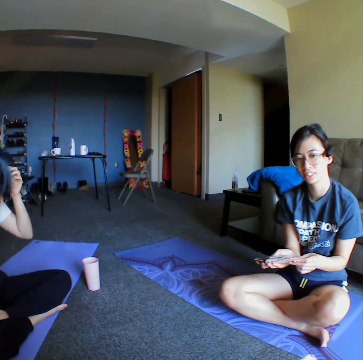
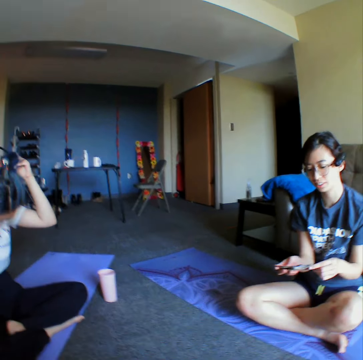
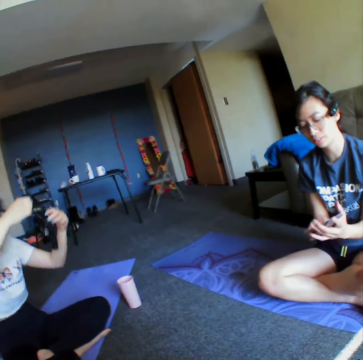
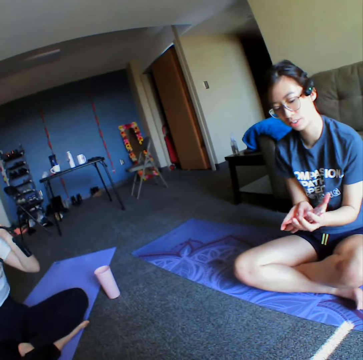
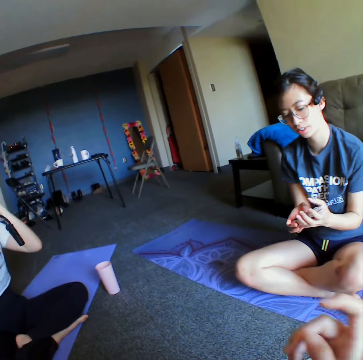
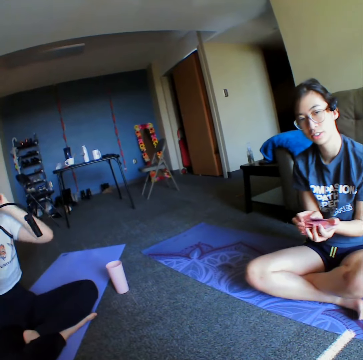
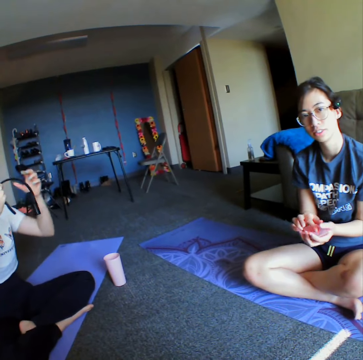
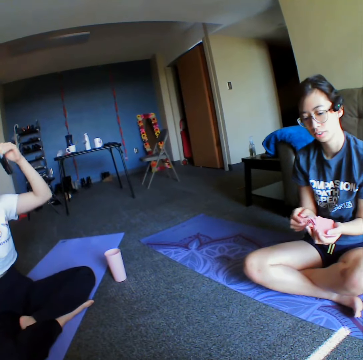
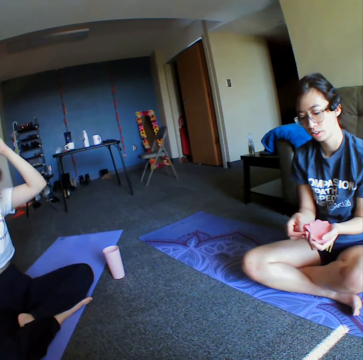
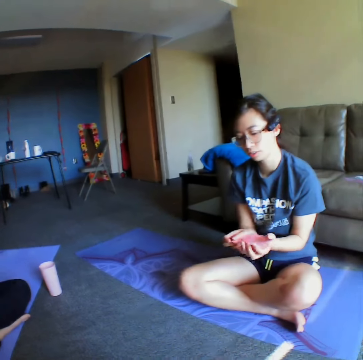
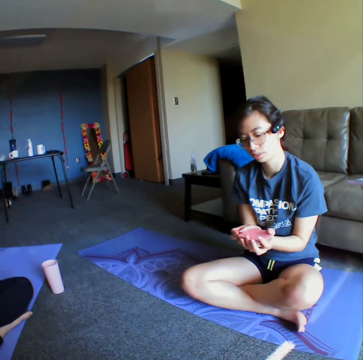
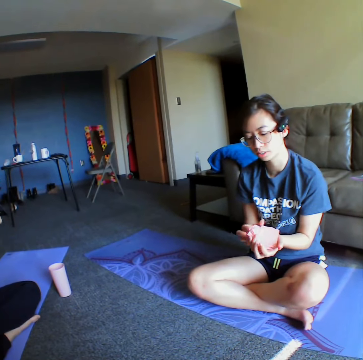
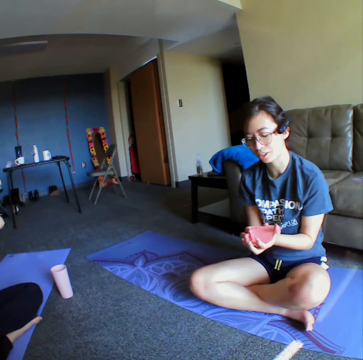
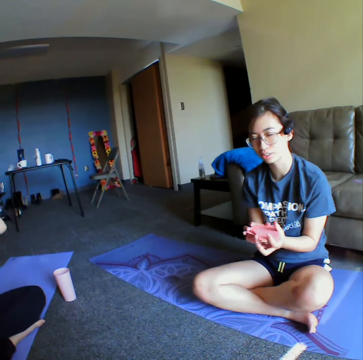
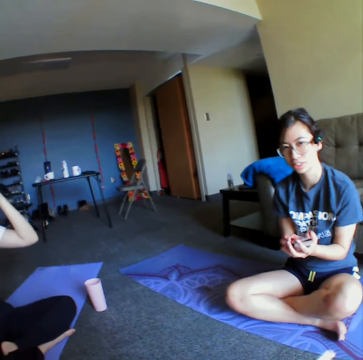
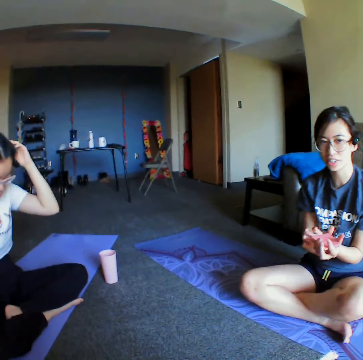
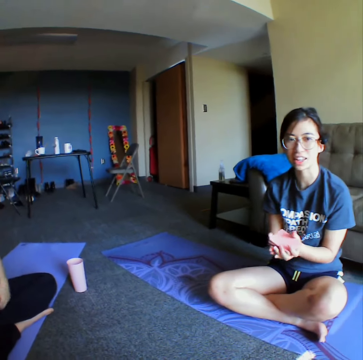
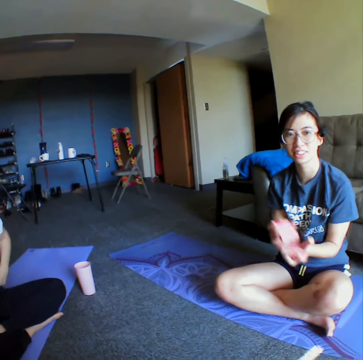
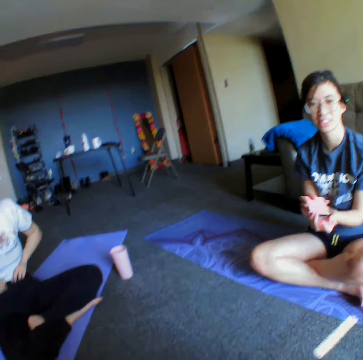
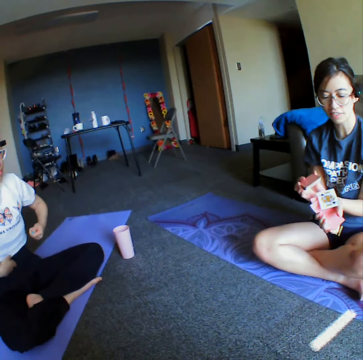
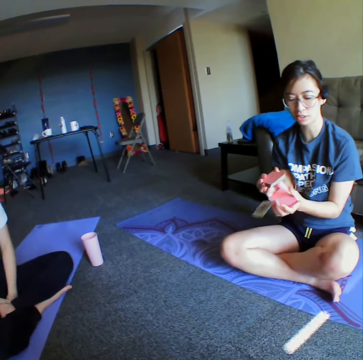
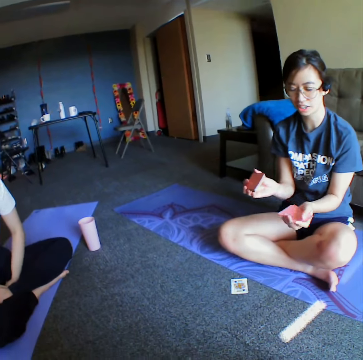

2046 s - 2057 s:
A woman adjusts a camera. Another woman shuffles cards.

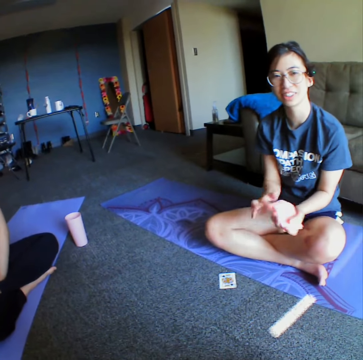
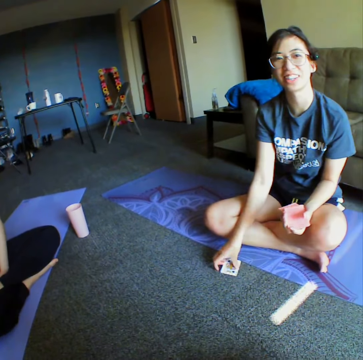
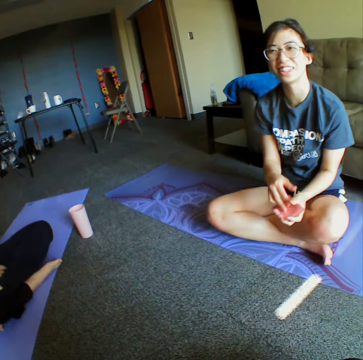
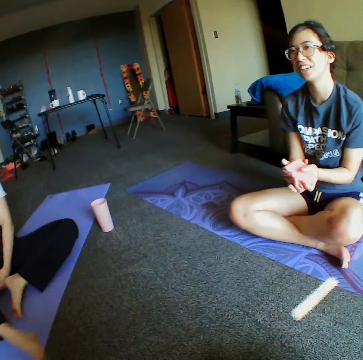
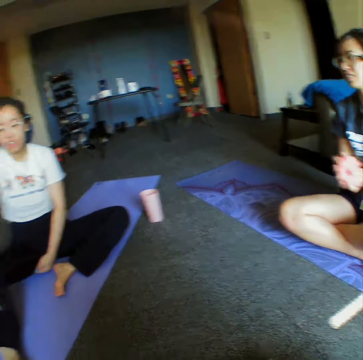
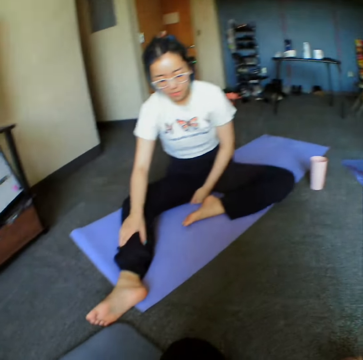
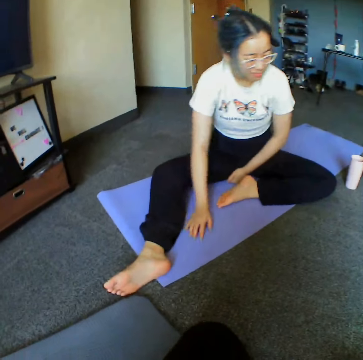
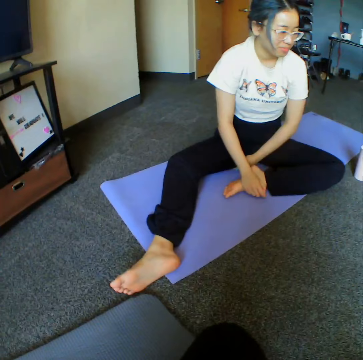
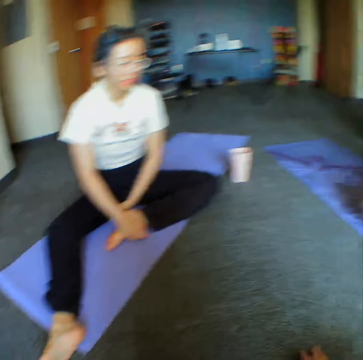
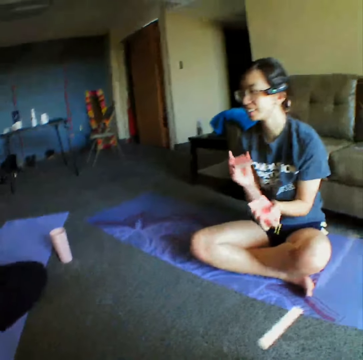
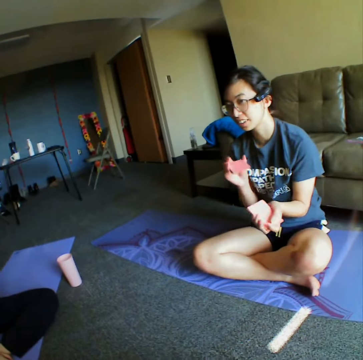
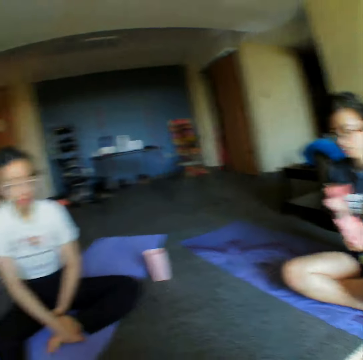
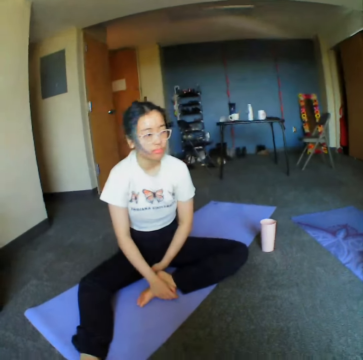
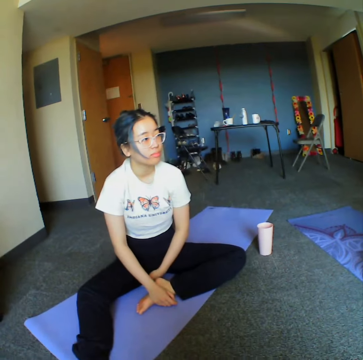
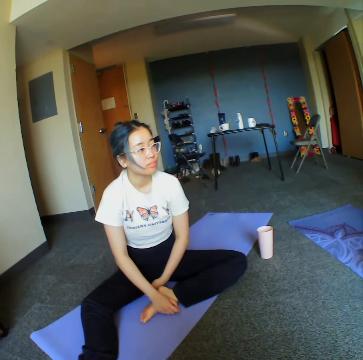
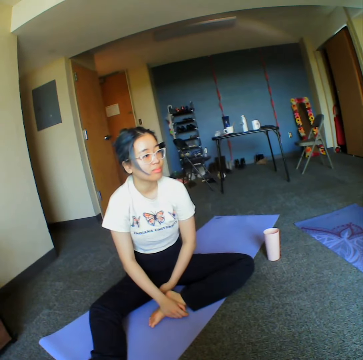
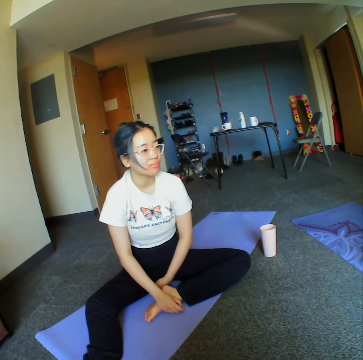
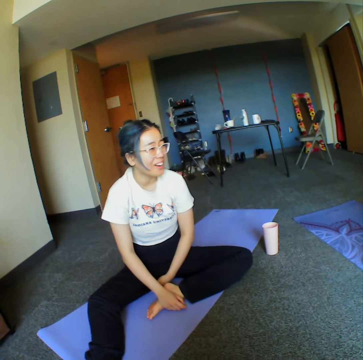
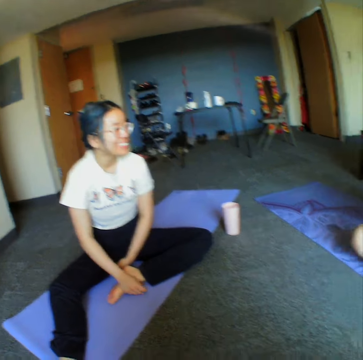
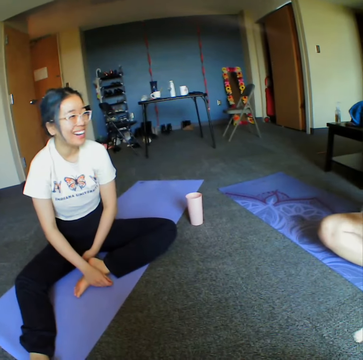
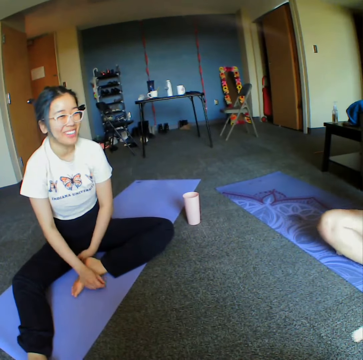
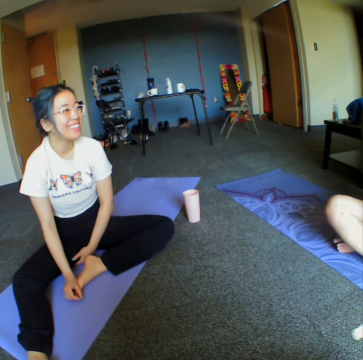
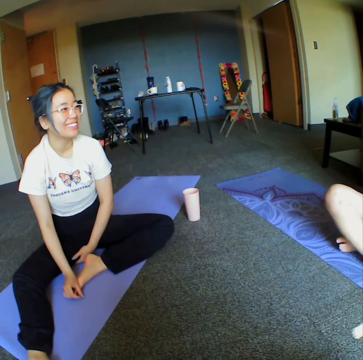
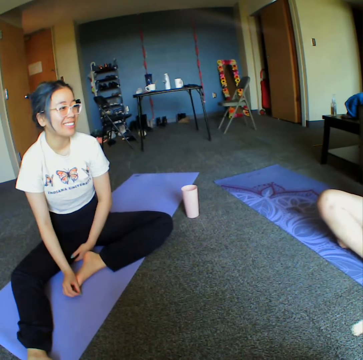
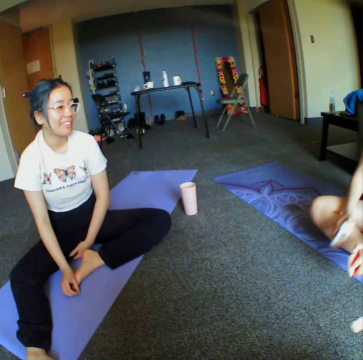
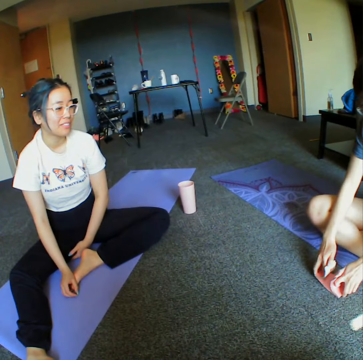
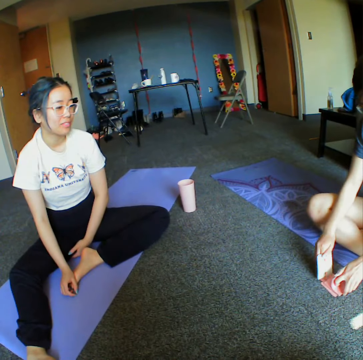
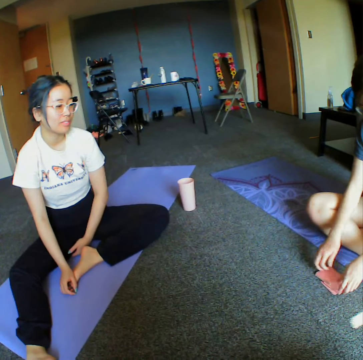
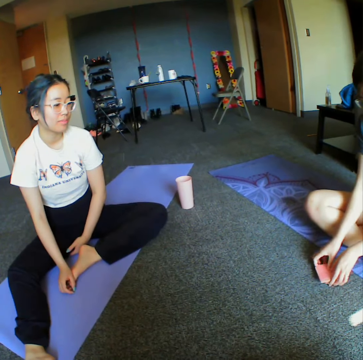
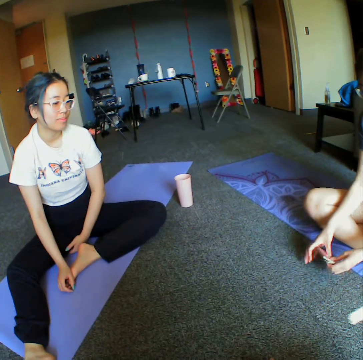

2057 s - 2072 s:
A woman picks up a card from the floor. The camera wearer looks around the room. The woman shuffles cards.

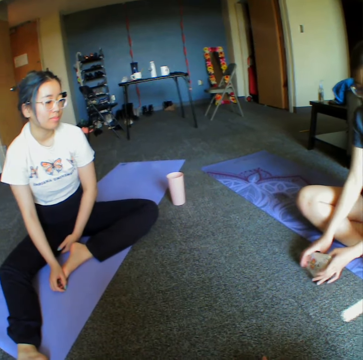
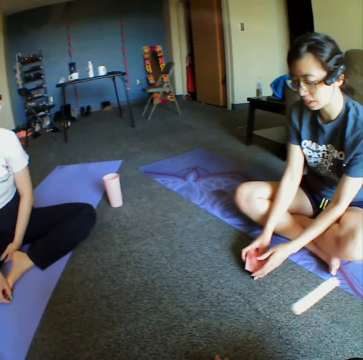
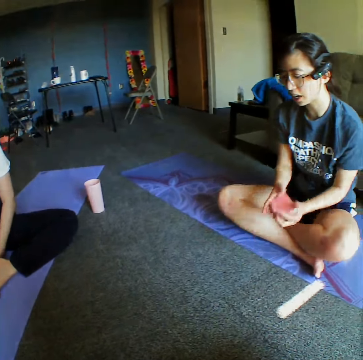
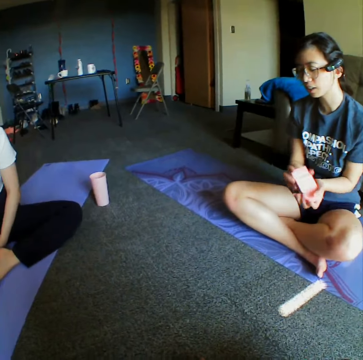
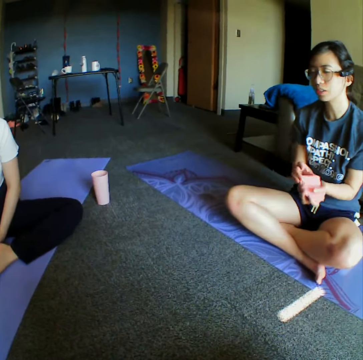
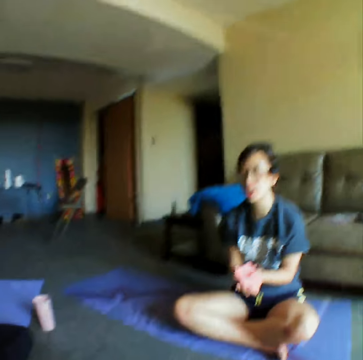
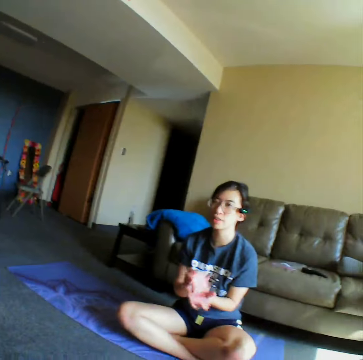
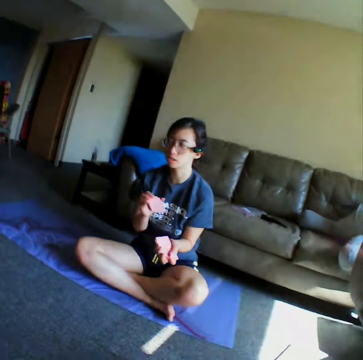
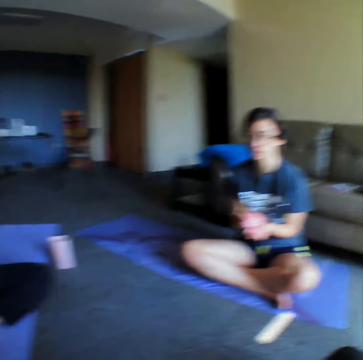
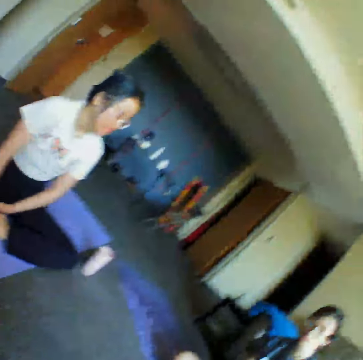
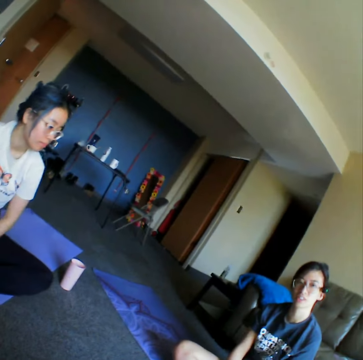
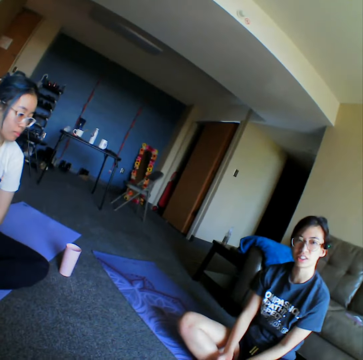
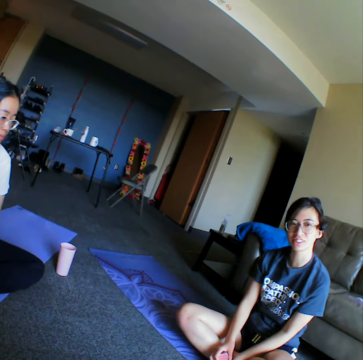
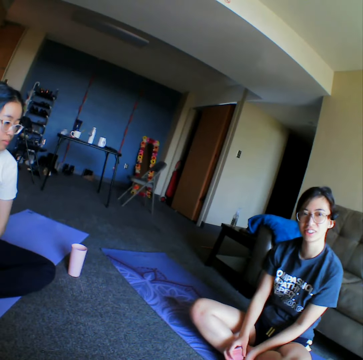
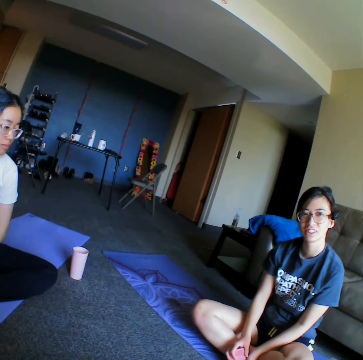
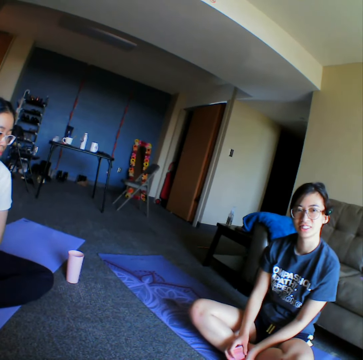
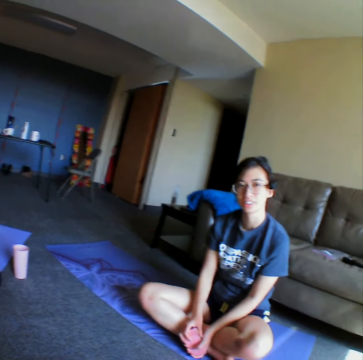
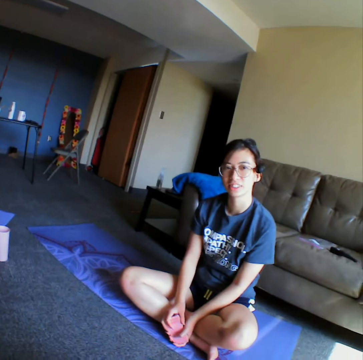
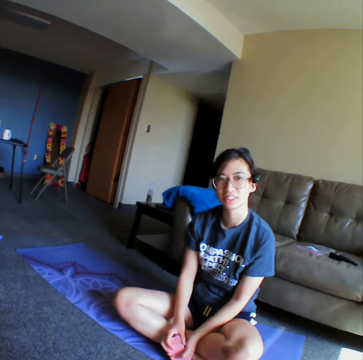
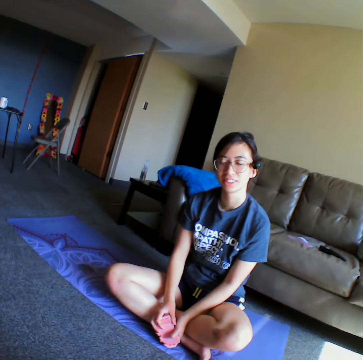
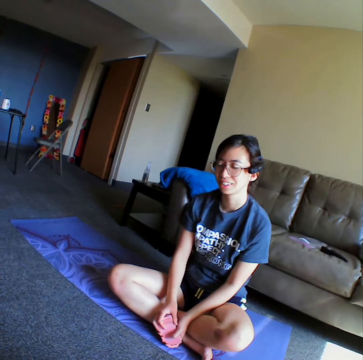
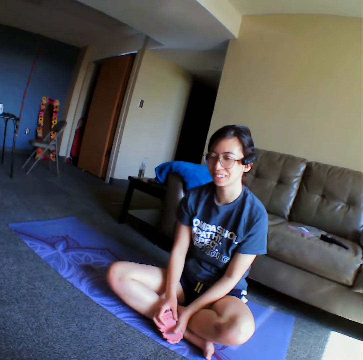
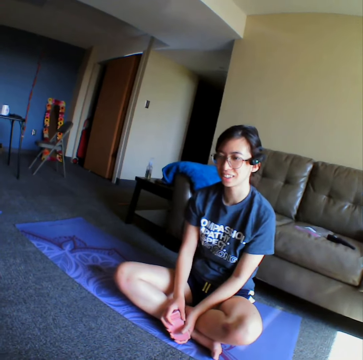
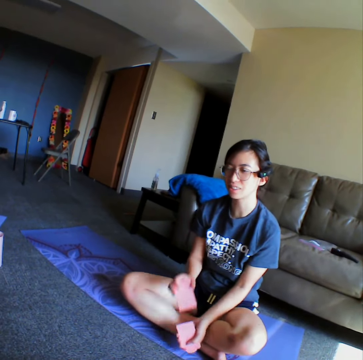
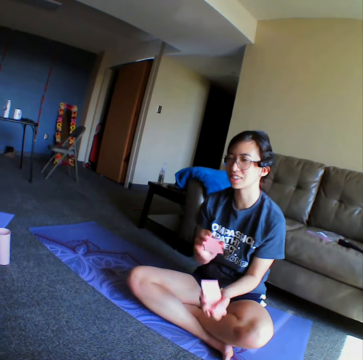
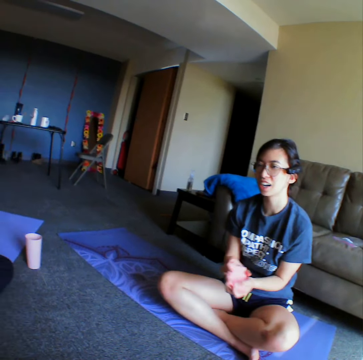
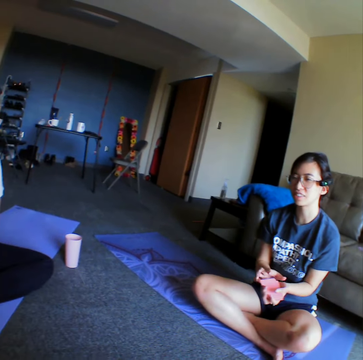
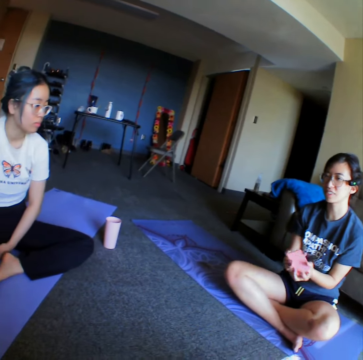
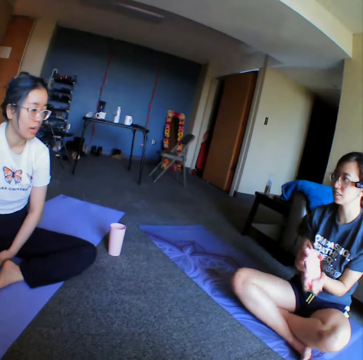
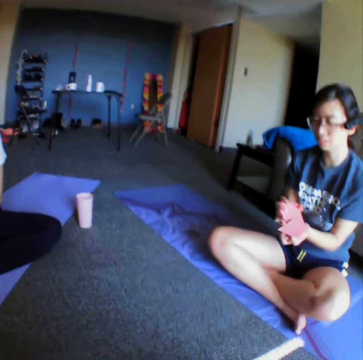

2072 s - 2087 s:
The camera wearer looks around the room. A woman stops reshuffling the cards. The woman reshuffles the cards on her hand.
